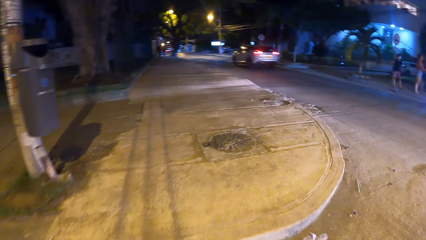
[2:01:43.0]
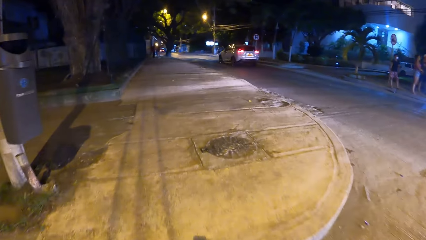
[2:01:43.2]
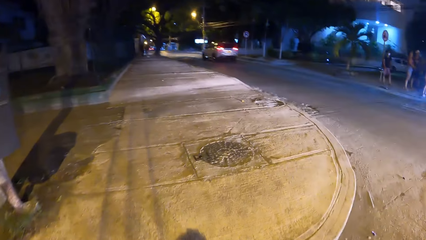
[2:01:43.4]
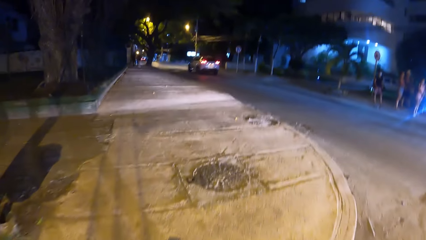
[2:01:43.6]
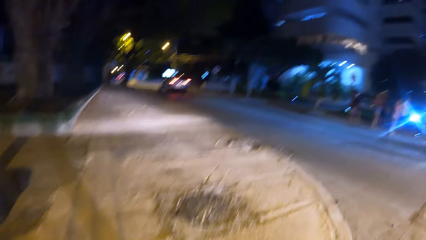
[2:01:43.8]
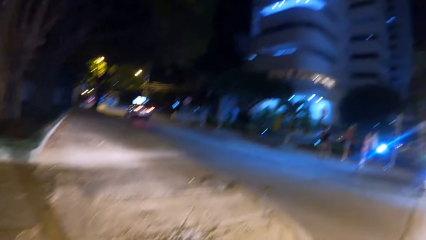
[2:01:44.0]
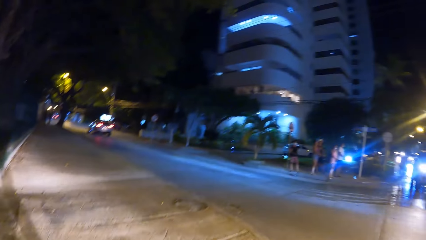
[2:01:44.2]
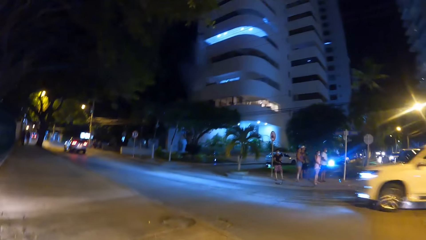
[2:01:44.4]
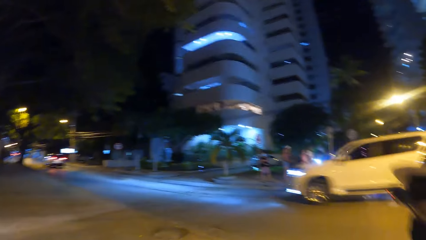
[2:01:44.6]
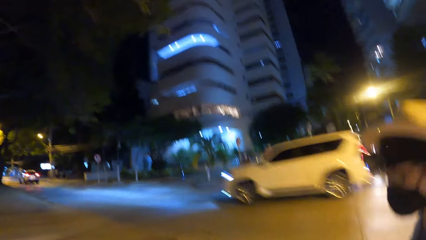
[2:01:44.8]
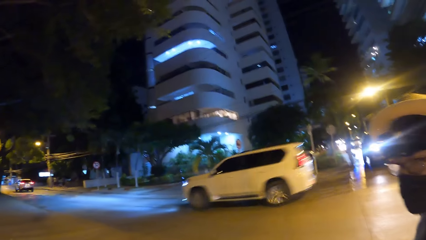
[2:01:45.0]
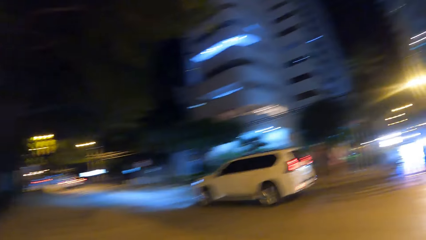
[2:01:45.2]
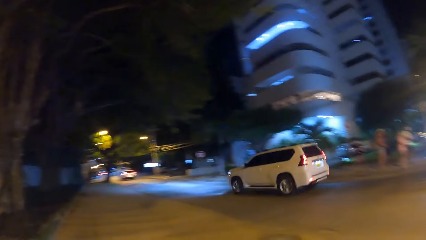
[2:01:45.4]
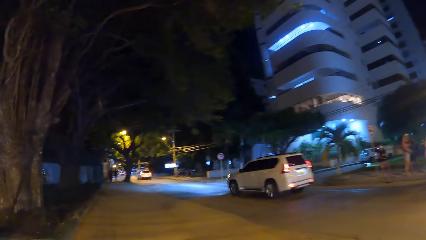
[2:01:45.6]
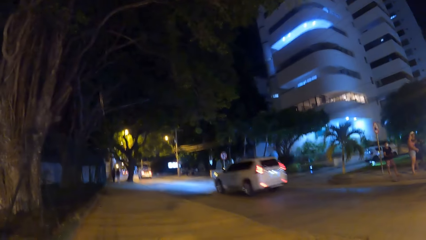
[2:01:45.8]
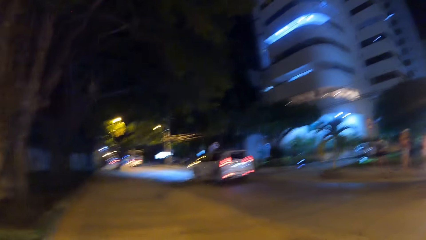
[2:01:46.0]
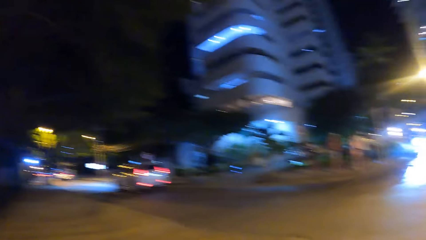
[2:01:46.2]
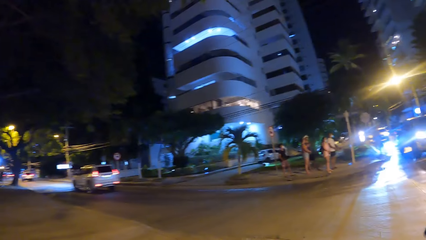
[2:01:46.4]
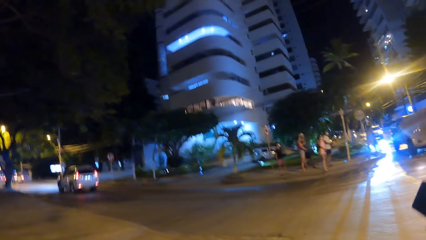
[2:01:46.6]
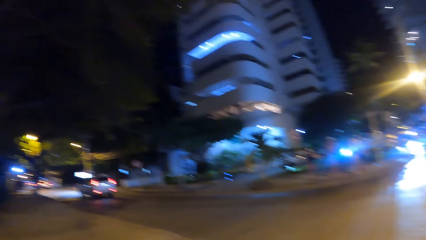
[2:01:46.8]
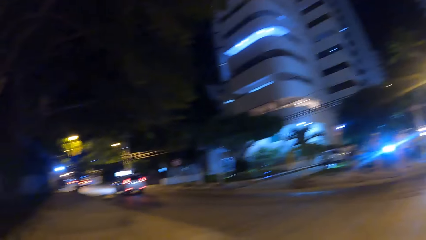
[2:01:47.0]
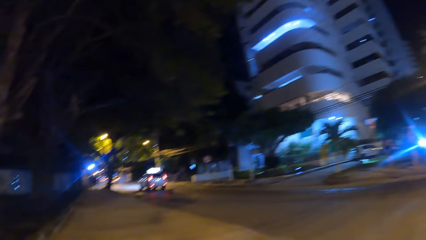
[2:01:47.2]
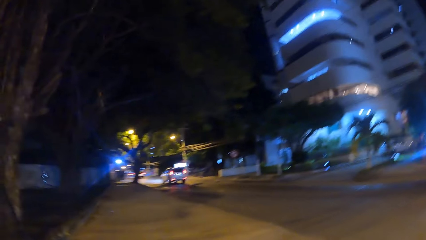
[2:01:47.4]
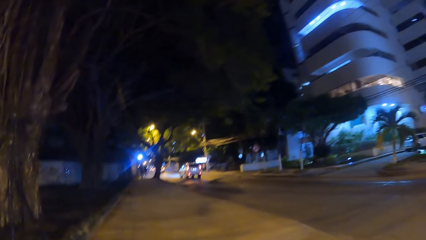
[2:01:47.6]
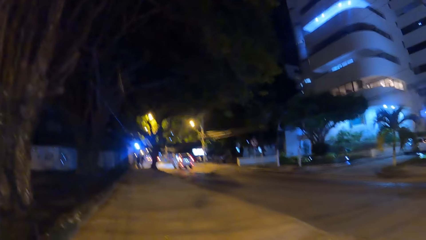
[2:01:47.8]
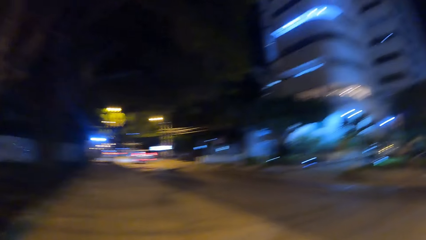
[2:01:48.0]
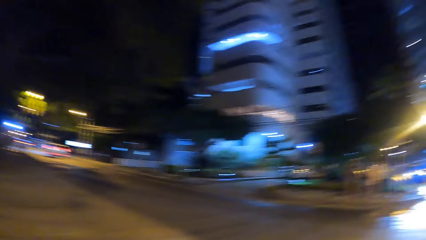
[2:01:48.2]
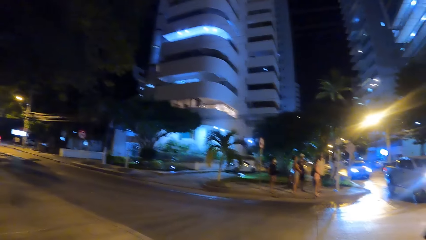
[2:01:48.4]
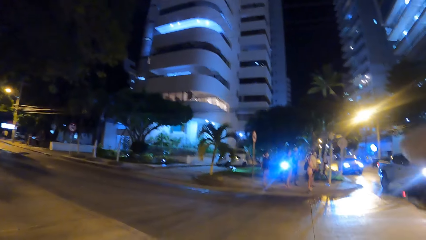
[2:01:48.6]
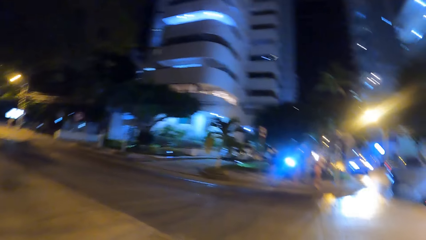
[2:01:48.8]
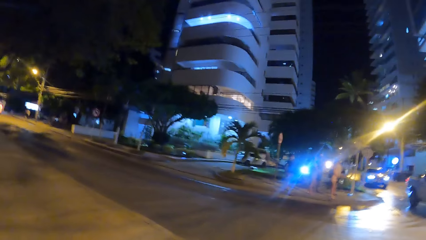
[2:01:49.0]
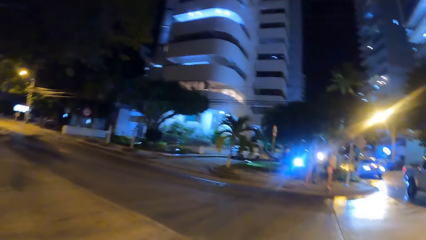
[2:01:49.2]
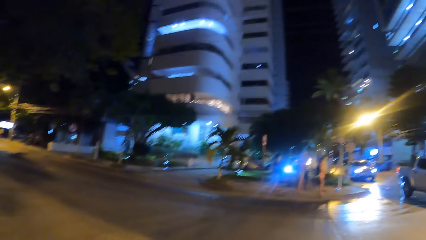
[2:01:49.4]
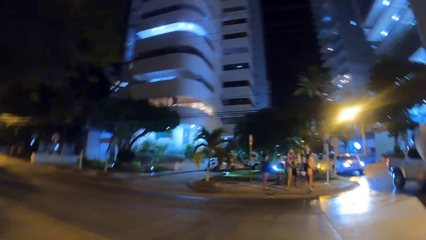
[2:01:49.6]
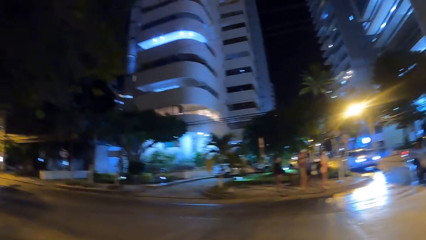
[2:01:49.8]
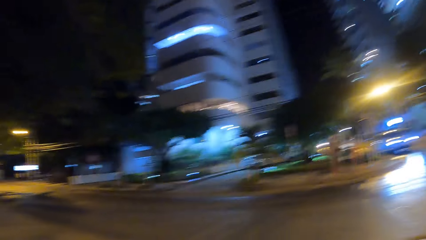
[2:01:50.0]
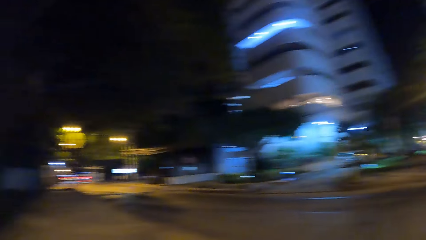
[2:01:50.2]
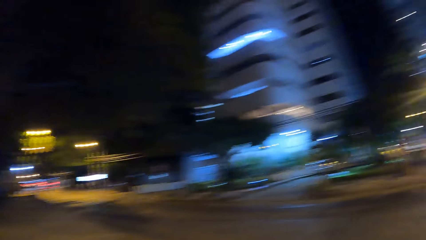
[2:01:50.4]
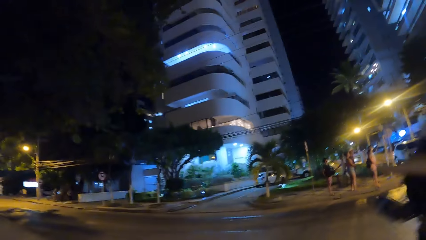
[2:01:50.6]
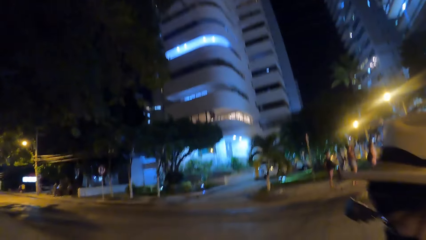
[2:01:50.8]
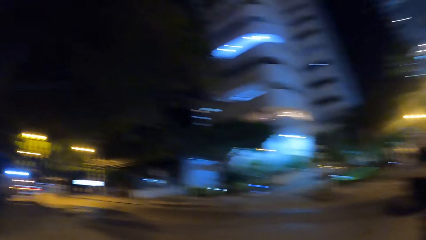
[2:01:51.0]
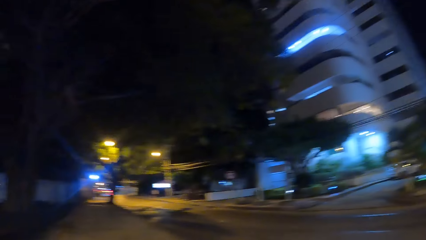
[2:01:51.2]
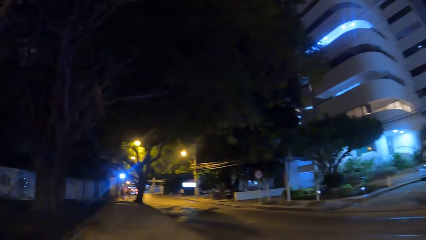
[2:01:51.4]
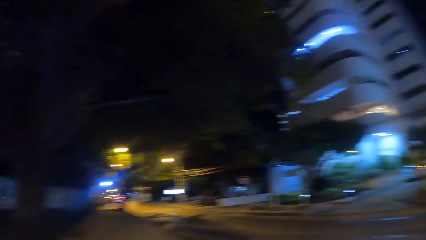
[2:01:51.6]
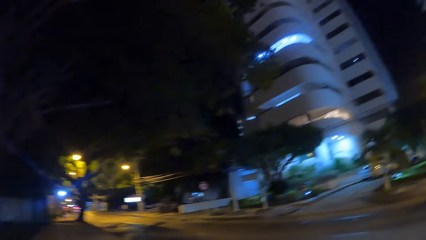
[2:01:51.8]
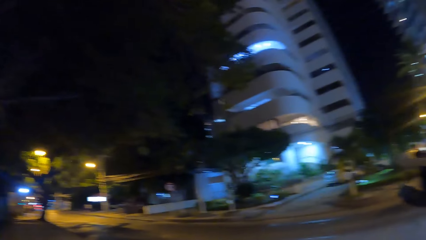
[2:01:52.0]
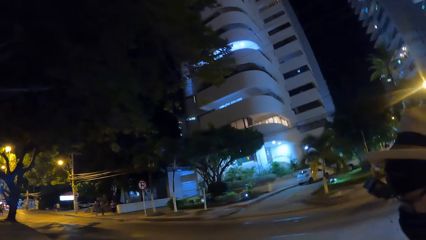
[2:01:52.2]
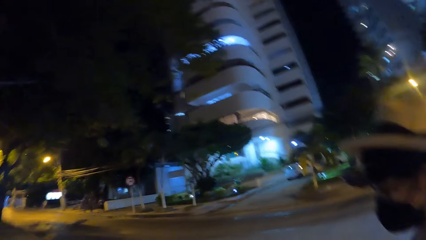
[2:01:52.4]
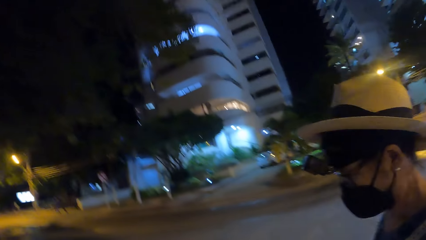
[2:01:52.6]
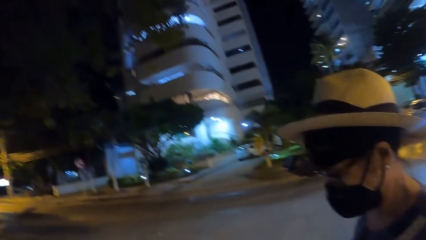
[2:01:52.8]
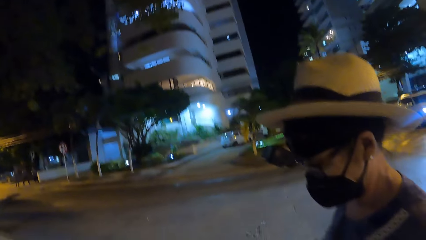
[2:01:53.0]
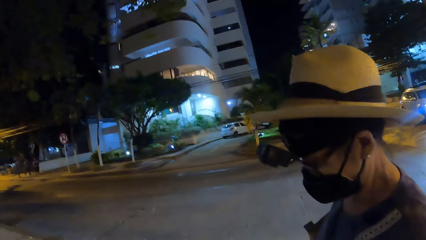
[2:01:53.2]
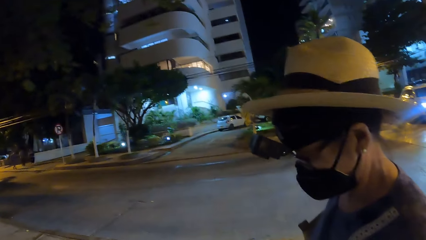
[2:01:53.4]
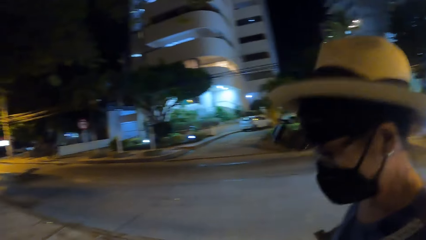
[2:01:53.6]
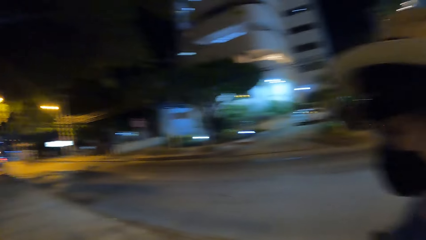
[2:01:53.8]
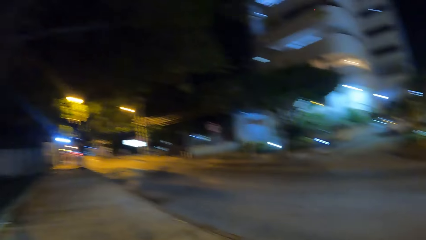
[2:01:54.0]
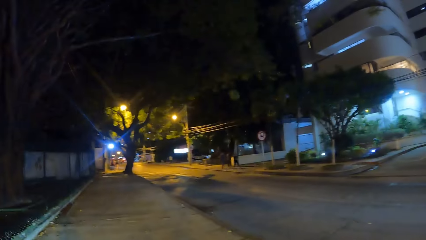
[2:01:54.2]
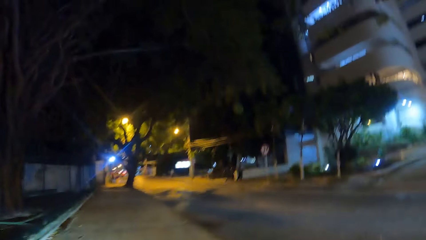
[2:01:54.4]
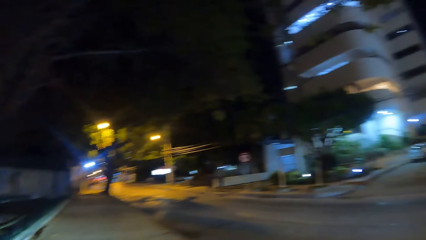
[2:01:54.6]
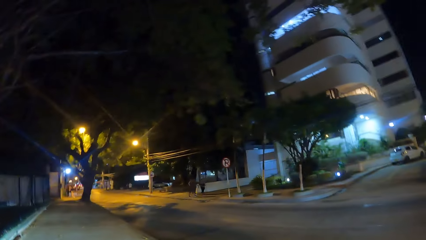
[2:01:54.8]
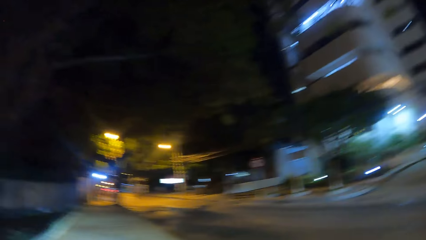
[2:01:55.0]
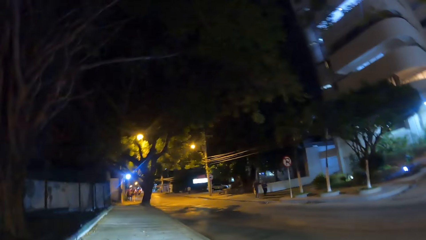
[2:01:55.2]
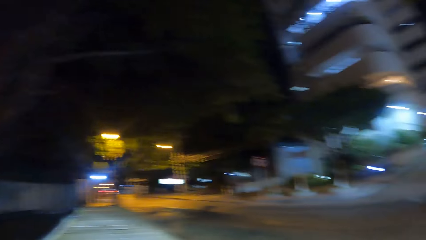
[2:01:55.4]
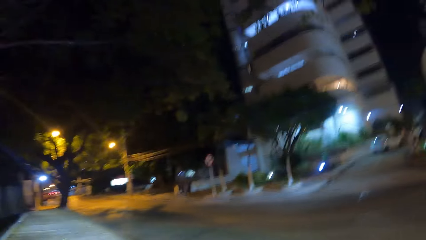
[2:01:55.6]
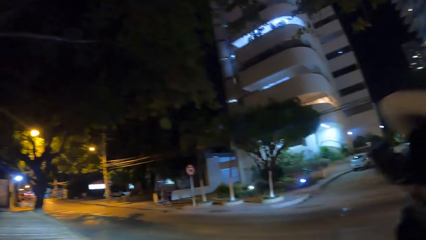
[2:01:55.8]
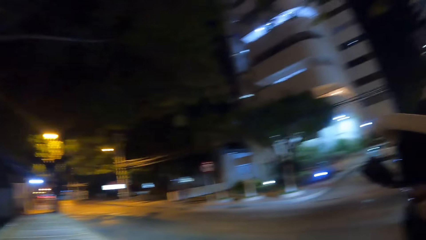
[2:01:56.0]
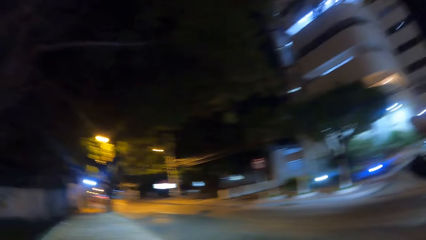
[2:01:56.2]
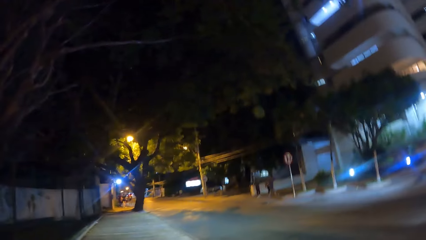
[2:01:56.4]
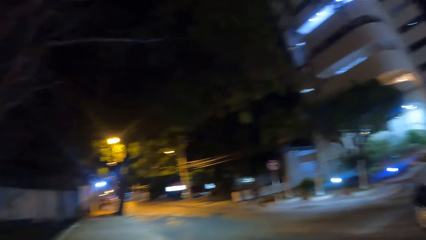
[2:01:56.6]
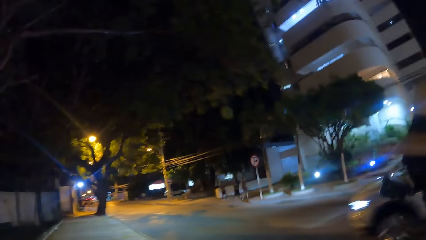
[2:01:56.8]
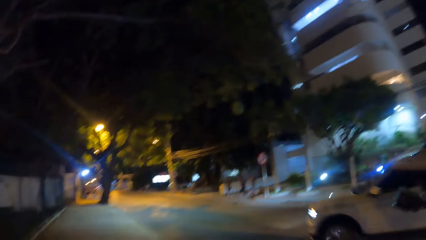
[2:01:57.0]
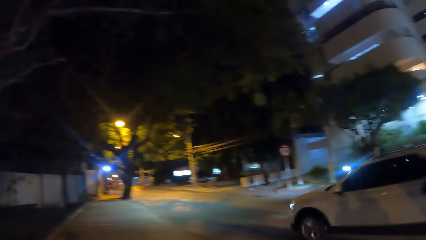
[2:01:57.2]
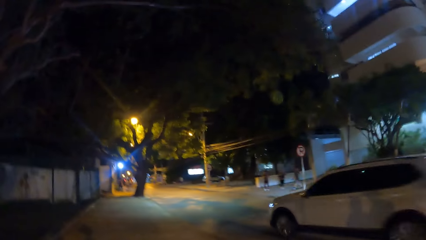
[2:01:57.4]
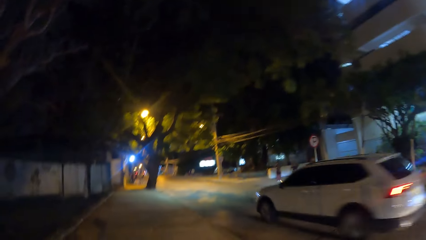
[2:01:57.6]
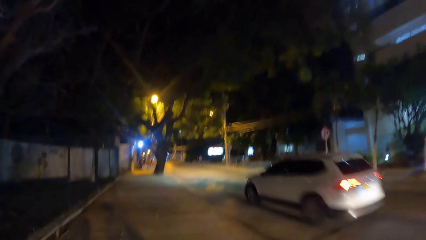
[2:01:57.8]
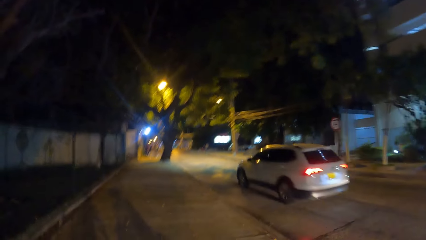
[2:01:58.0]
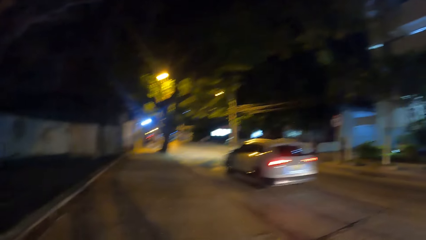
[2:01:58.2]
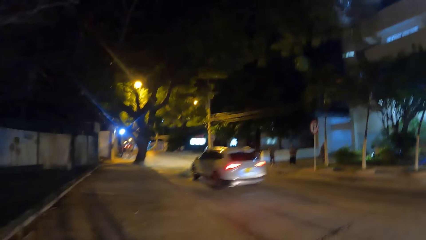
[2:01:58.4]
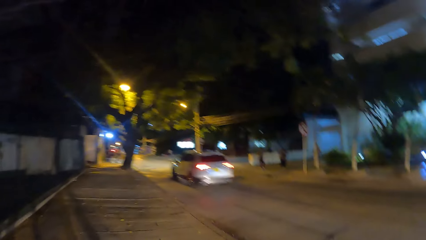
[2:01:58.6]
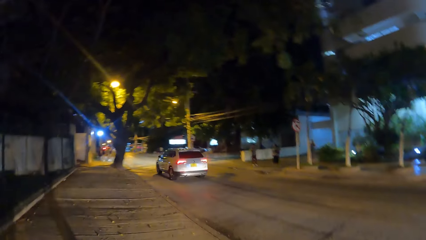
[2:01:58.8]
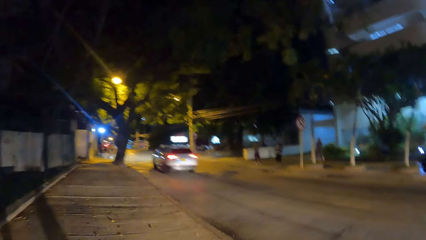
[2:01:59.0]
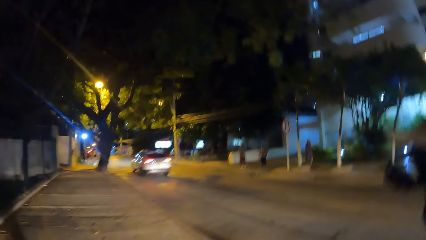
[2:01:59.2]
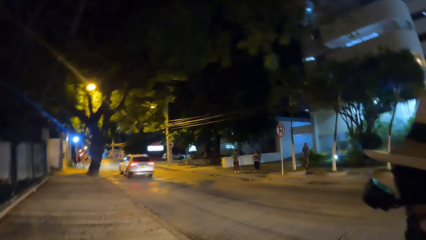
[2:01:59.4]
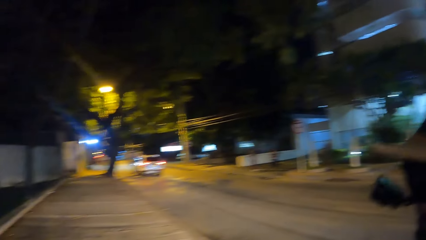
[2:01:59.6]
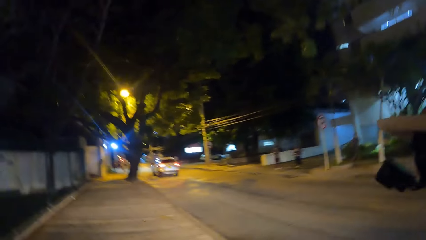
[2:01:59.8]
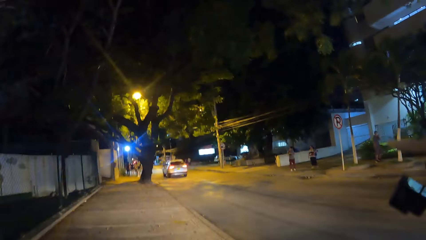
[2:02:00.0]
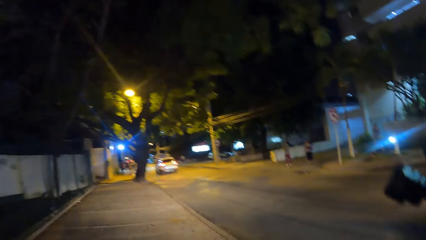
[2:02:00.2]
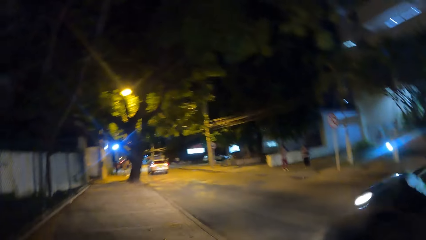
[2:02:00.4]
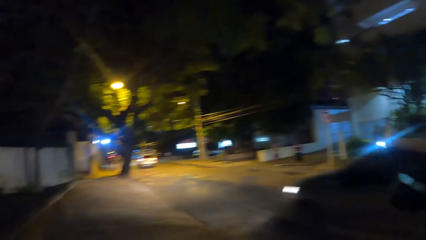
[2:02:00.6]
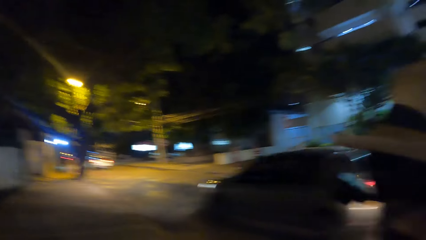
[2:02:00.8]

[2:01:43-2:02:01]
The camera wearer looks around. They walk on the sidewalk. They look on the road. They stare at a building. They stare at a lady. They walk on the sidewalk. They look straight.
